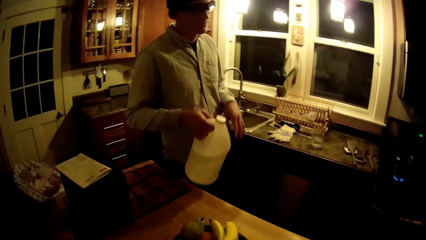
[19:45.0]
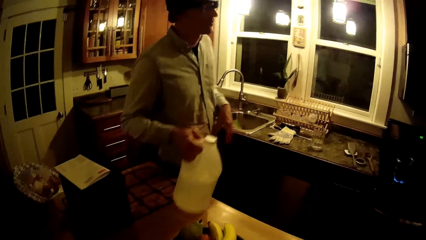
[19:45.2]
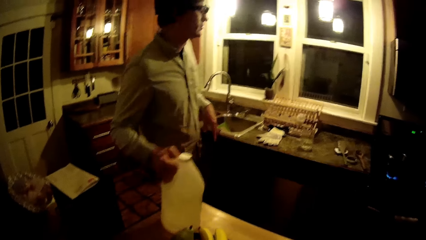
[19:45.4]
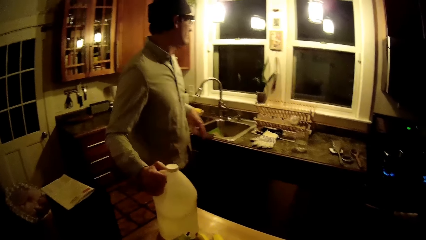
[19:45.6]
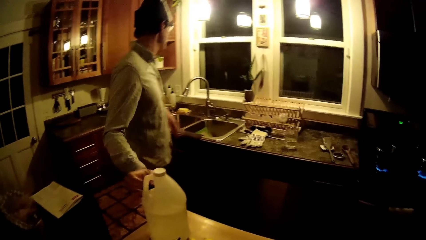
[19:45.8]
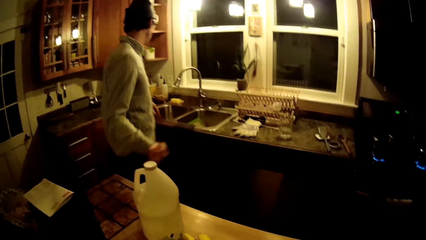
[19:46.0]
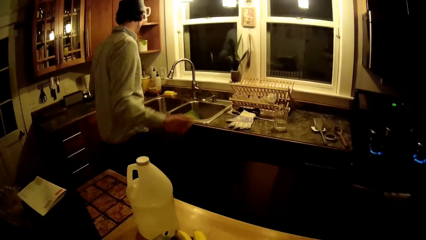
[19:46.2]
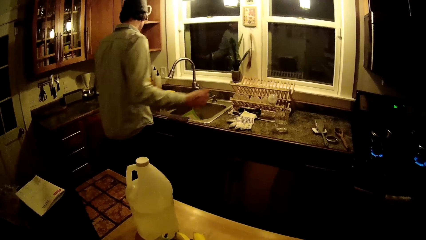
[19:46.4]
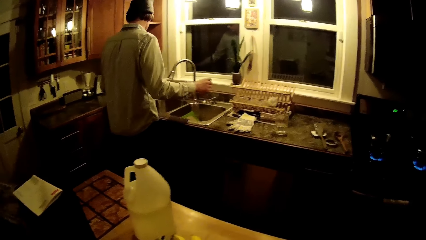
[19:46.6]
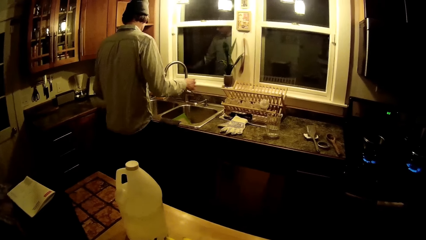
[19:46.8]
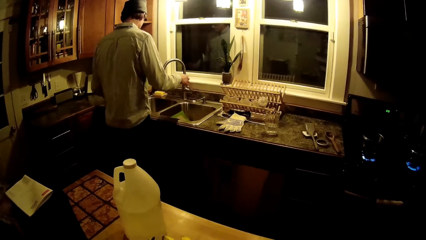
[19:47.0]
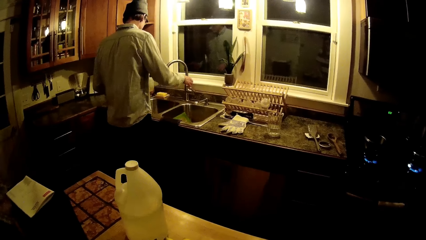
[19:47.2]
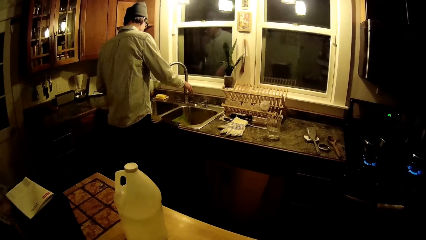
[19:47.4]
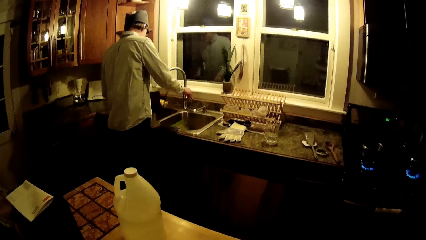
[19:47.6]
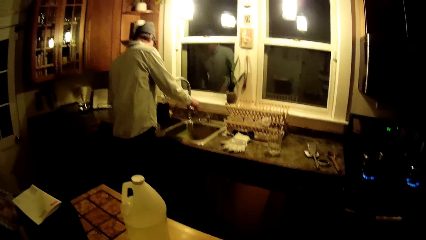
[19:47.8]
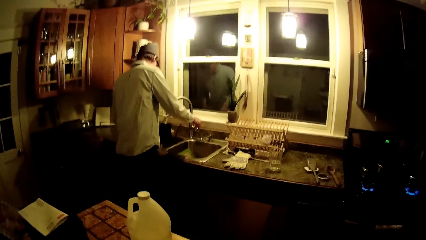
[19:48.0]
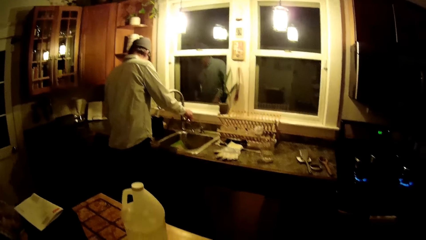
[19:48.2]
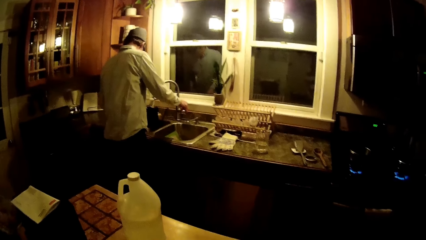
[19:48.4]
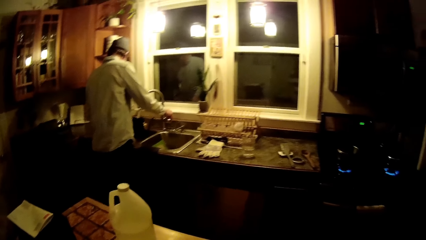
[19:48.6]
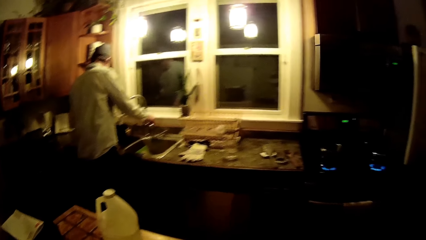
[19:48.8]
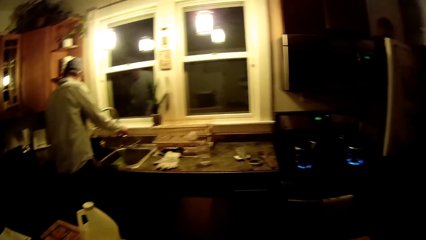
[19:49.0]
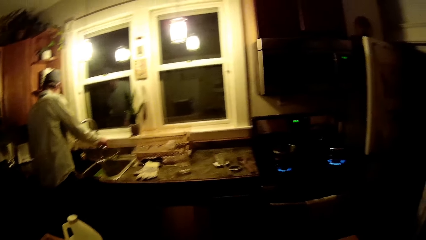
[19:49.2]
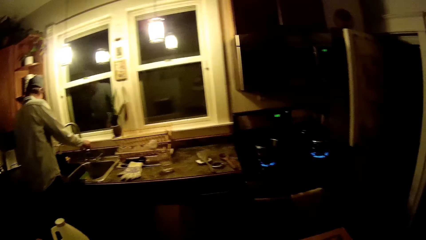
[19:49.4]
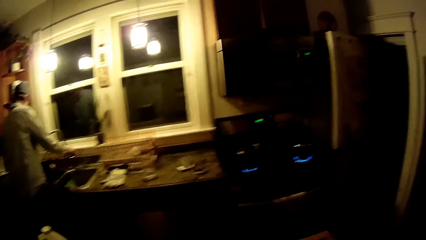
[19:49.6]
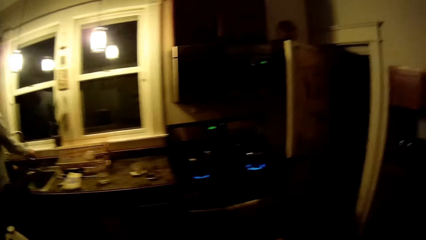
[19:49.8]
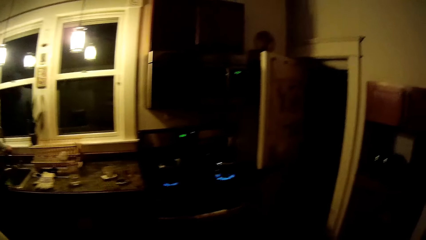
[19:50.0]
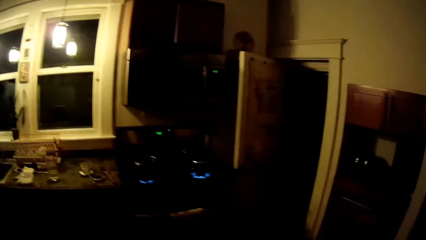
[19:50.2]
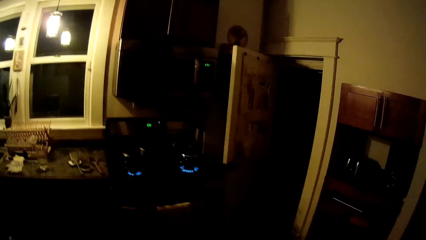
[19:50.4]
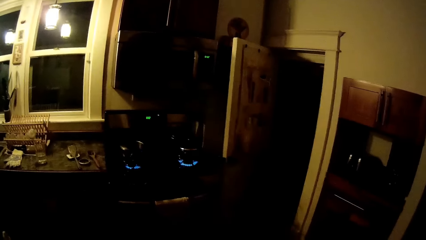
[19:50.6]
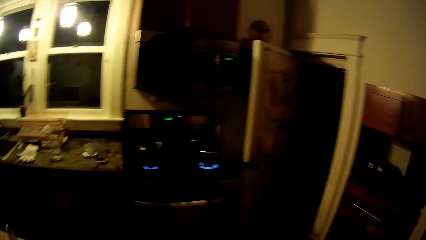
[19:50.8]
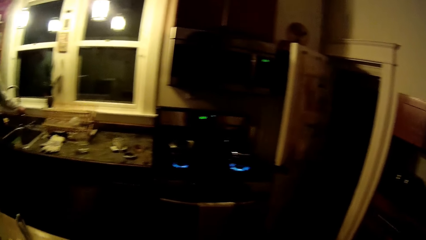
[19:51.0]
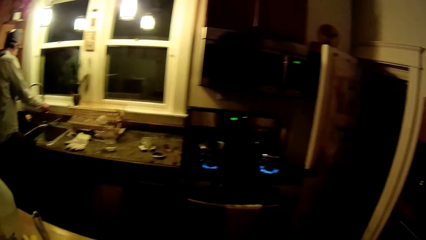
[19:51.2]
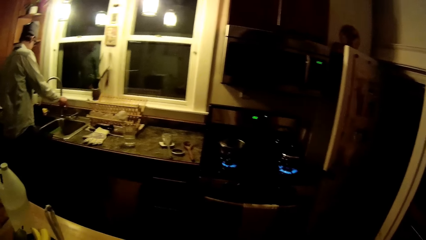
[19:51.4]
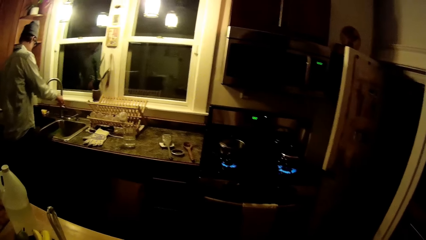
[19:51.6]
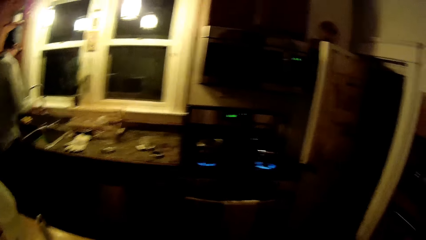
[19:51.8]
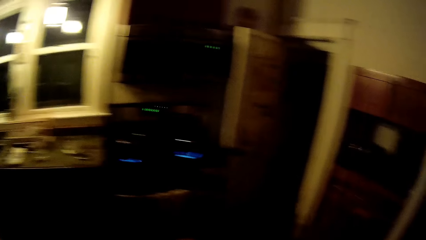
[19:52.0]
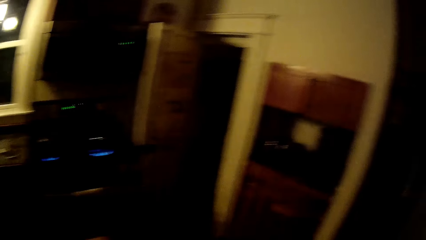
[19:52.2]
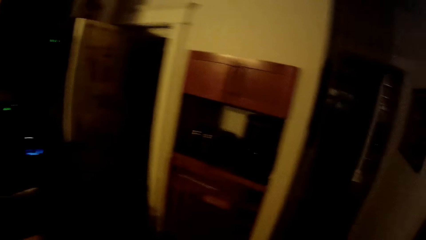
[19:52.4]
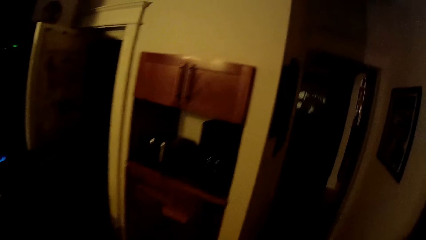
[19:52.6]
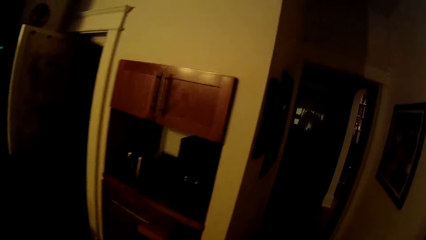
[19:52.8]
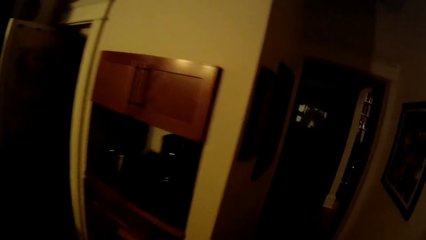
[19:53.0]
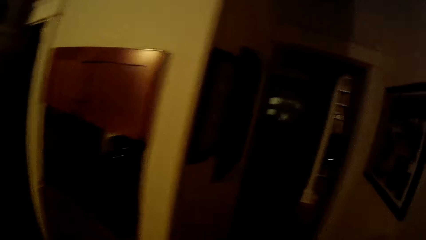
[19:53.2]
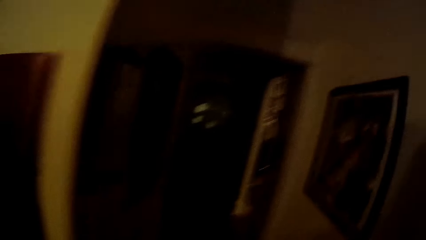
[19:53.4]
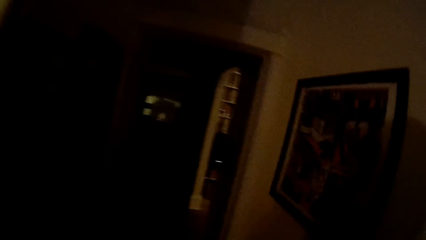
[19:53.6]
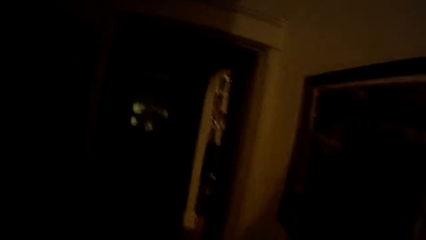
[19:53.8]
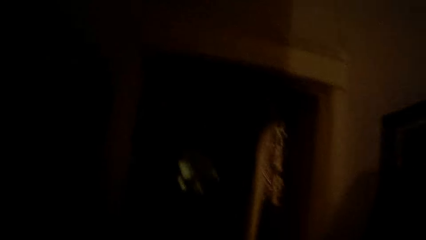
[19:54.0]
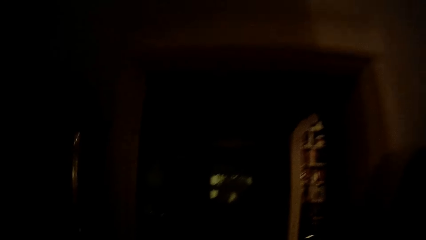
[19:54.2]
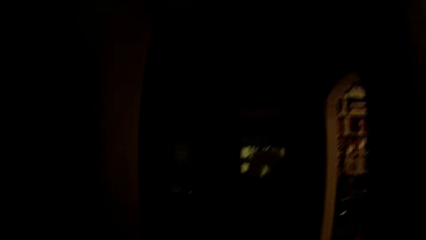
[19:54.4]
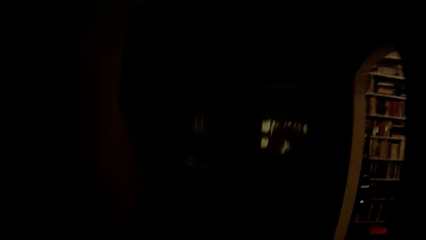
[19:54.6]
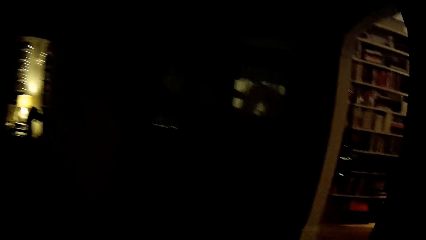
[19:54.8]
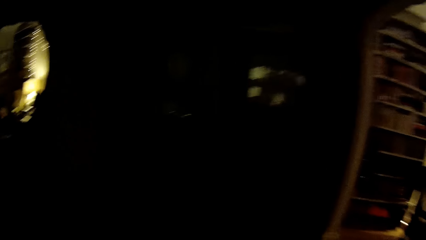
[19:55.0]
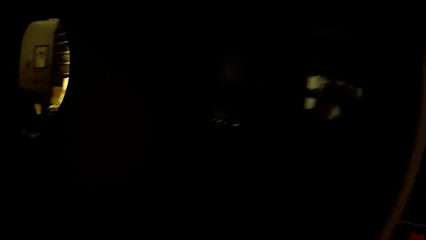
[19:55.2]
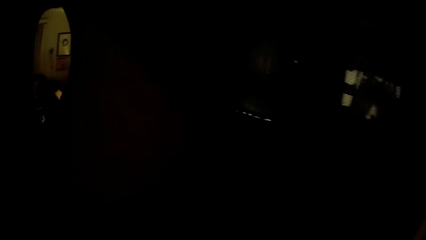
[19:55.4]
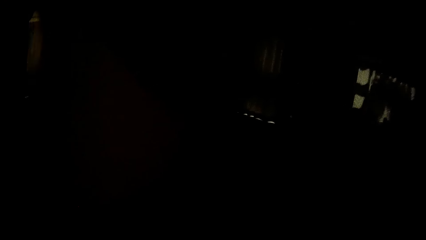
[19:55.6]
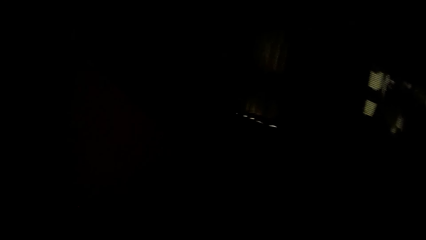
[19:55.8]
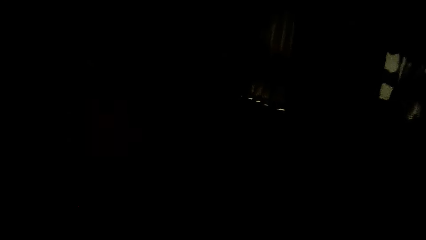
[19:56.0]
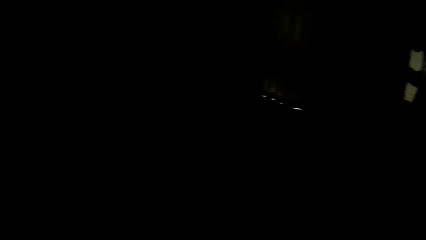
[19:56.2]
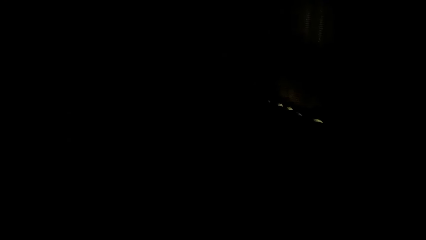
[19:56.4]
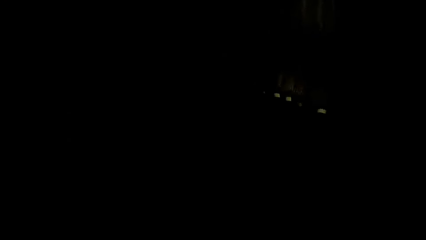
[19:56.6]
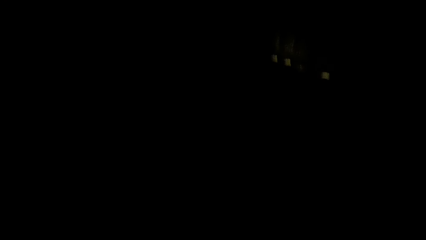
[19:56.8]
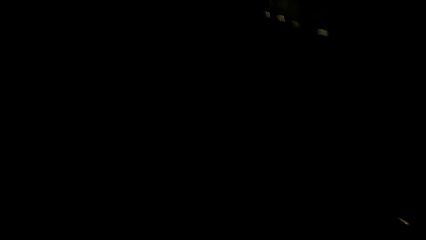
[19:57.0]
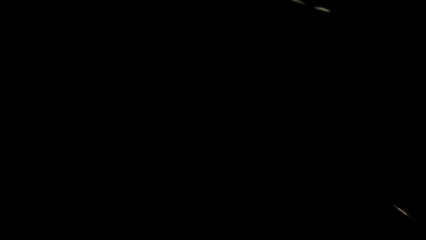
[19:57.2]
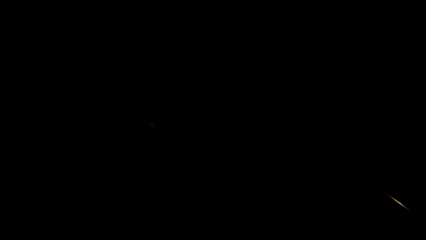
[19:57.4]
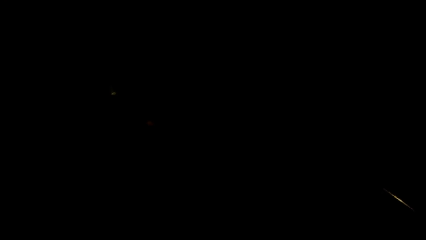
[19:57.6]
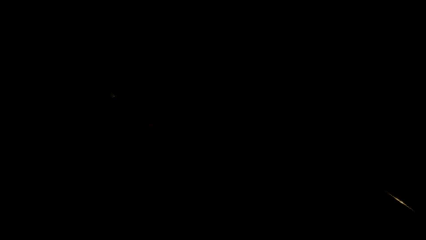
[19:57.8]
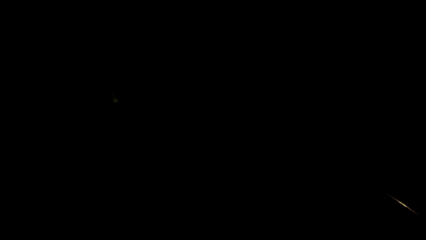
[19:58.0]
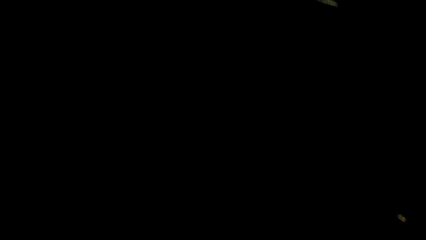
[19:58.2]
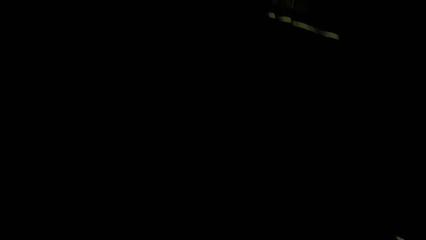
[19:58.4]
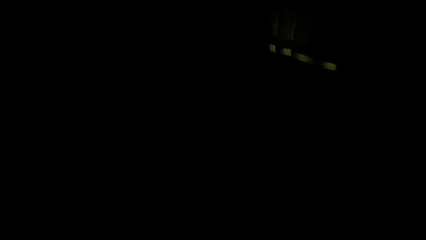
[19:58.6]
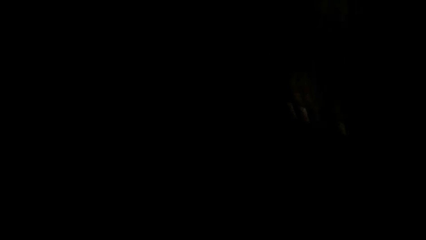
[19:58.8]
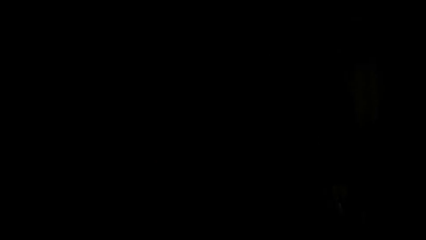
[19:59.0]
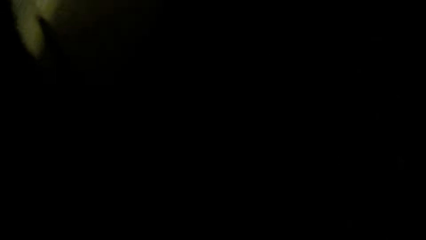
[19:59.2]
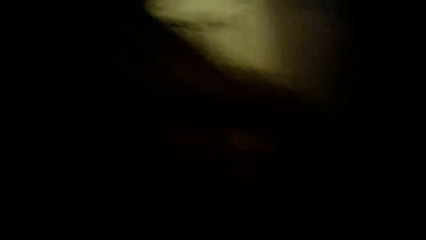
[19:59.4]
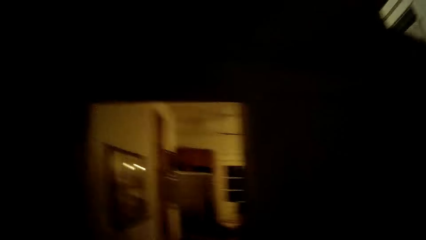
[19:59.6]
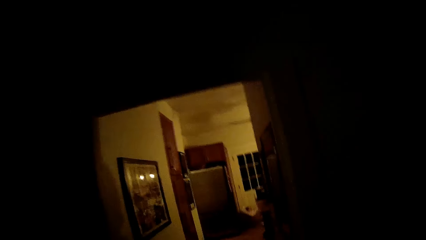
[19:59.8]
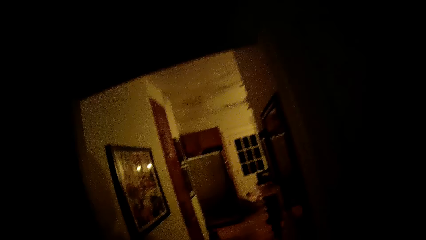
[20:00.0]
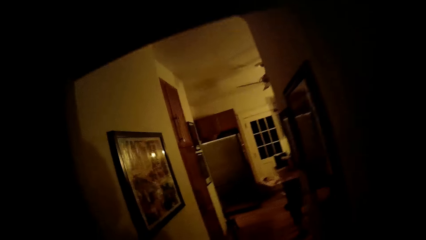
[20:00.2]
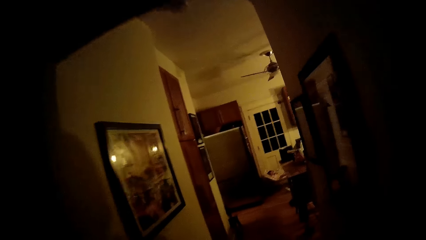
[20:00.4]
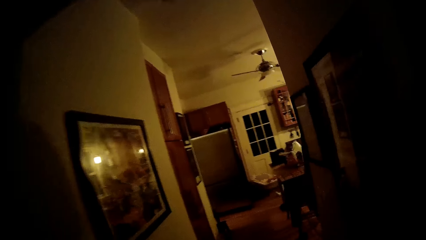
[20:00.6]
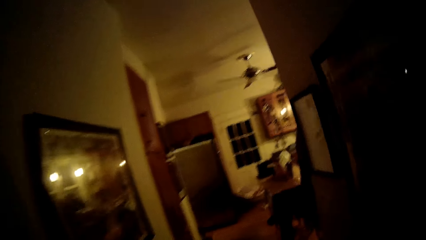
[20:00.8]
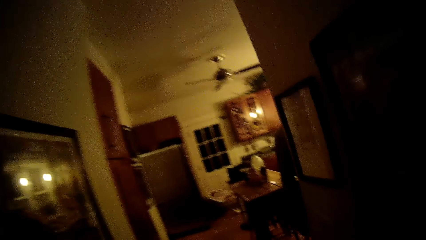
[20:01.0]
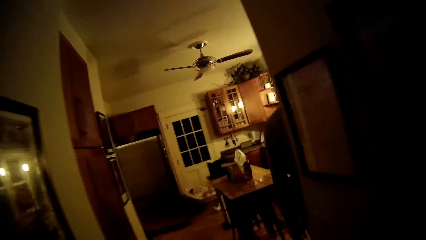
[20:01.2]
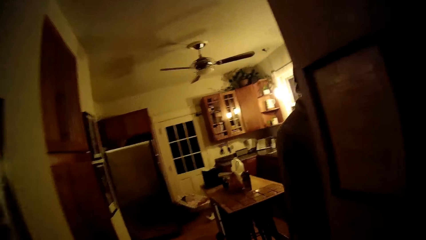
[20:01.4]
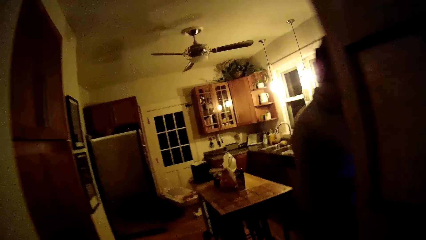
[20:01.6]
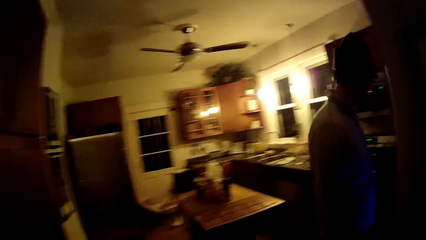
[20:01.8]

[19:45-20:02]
The man drops the dish detergent in his right hand on the center cabinet and steps forward. The man picks up the pot on the cabinet with his left hand, opens a sink tap with his right hand, and fetches water from the sink tap into the pot in his left hand. The camera wearer looks around. The man closes the sink tap with his right hand. The camera wearer walks to a store from the kitchen. They converse with the man. They step forward. They walk to the staircase from the store.
